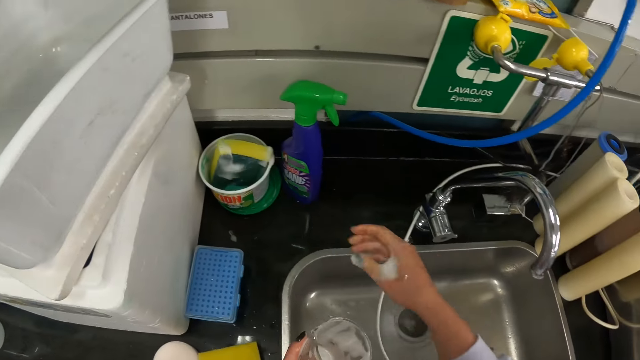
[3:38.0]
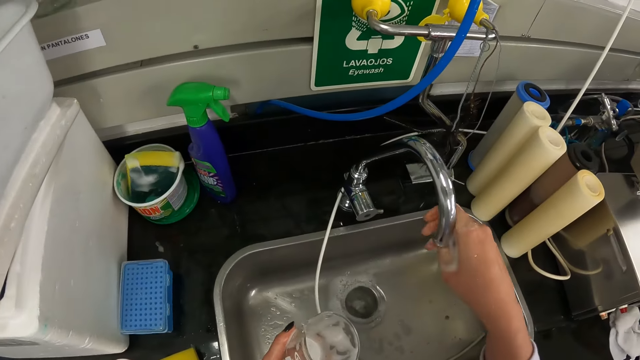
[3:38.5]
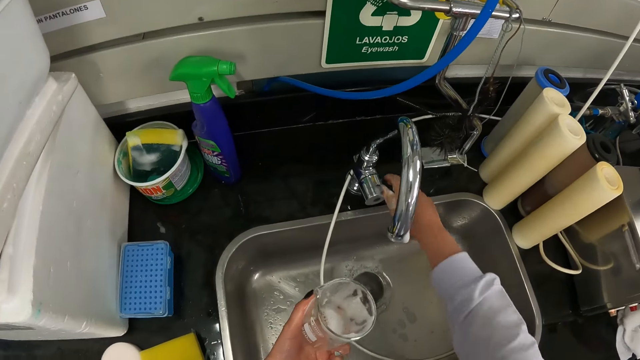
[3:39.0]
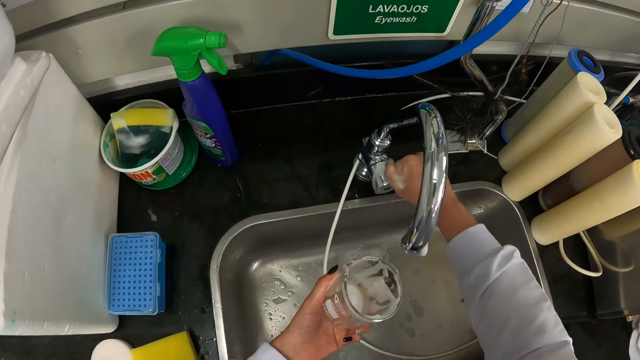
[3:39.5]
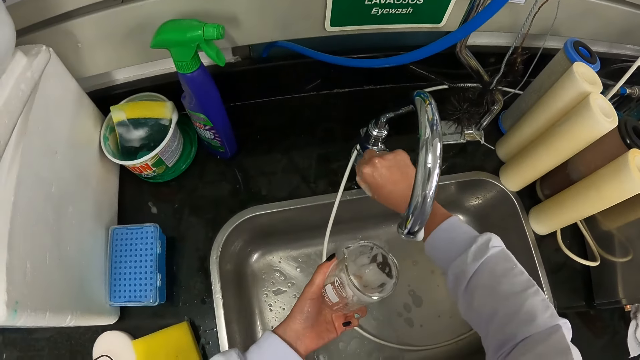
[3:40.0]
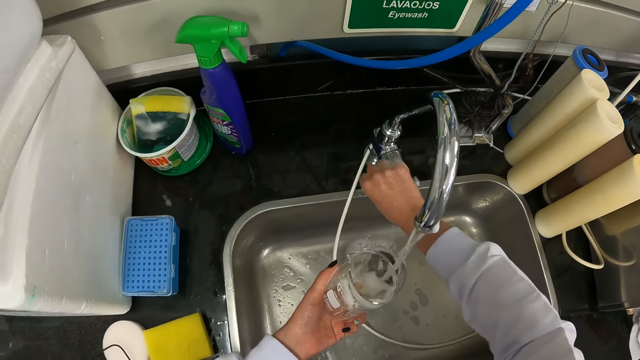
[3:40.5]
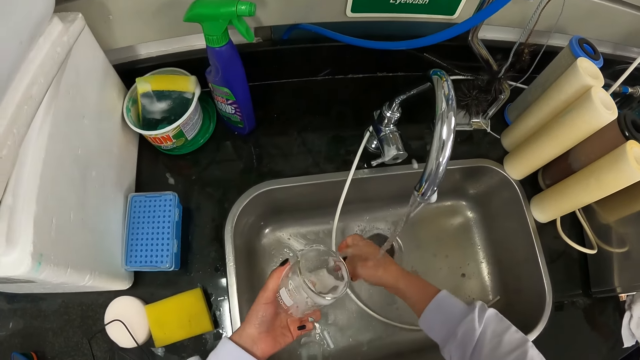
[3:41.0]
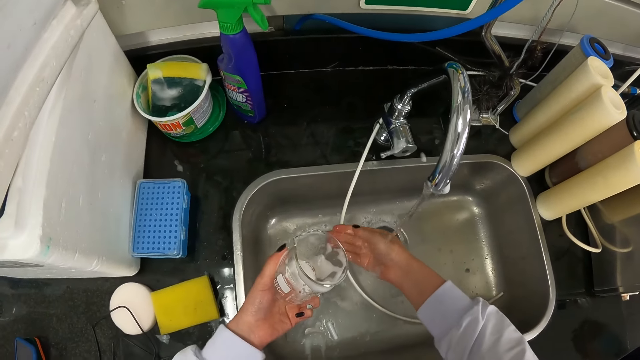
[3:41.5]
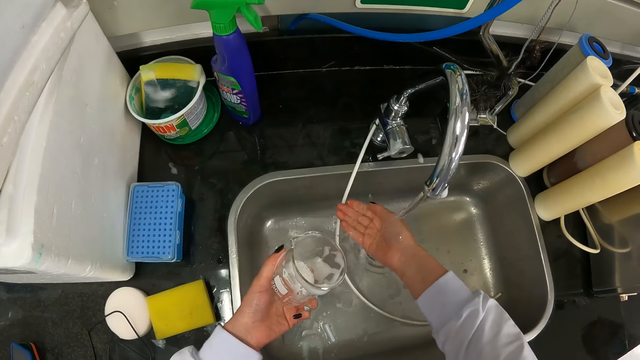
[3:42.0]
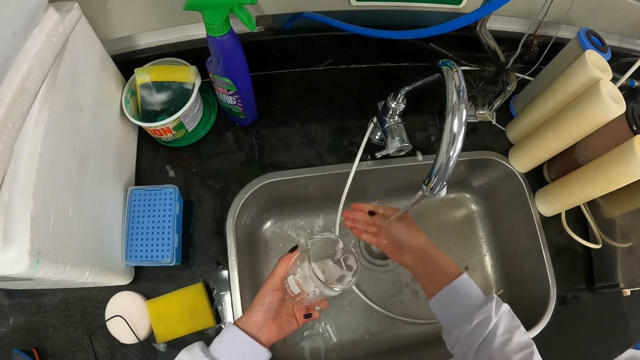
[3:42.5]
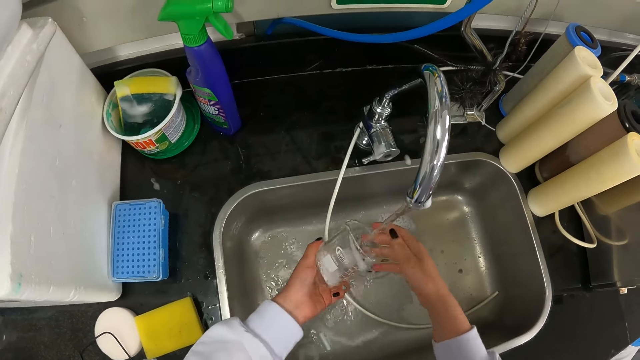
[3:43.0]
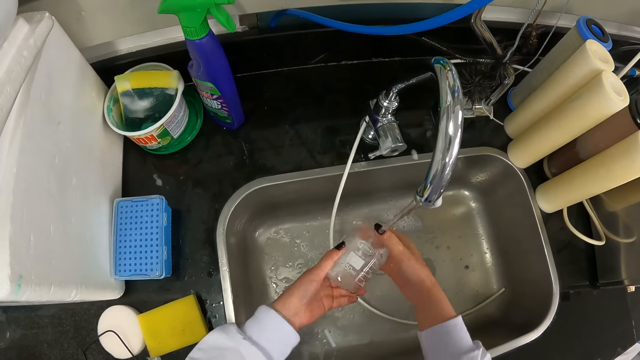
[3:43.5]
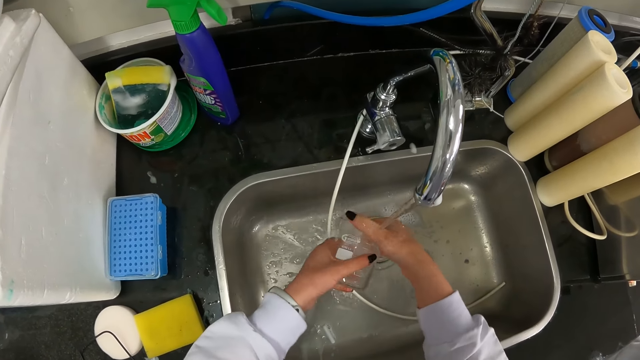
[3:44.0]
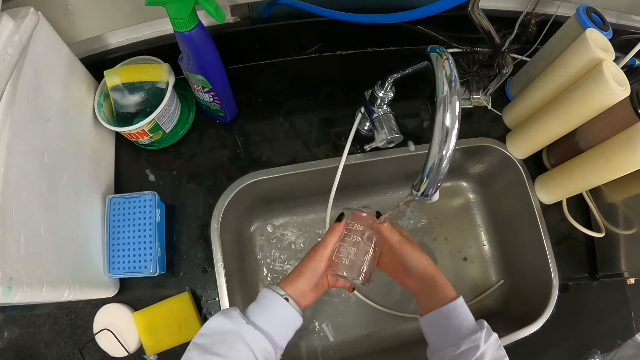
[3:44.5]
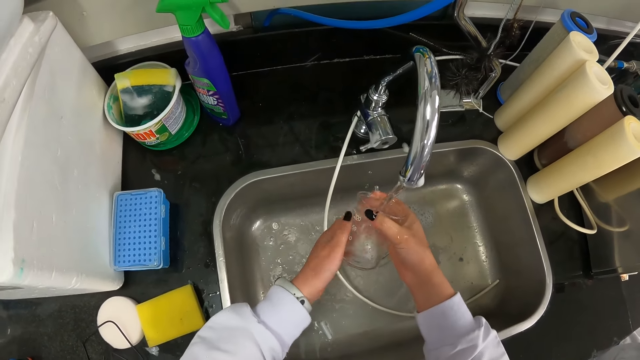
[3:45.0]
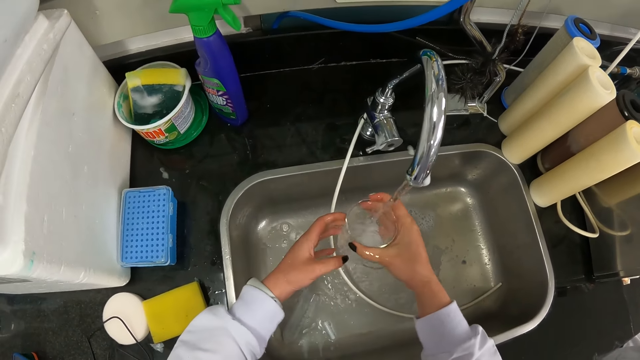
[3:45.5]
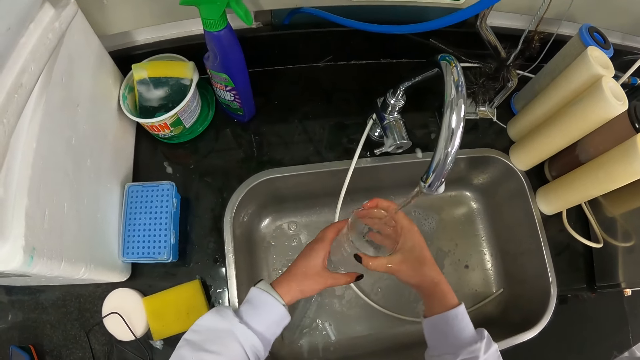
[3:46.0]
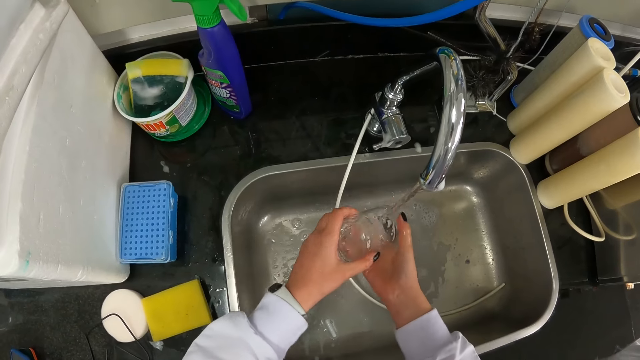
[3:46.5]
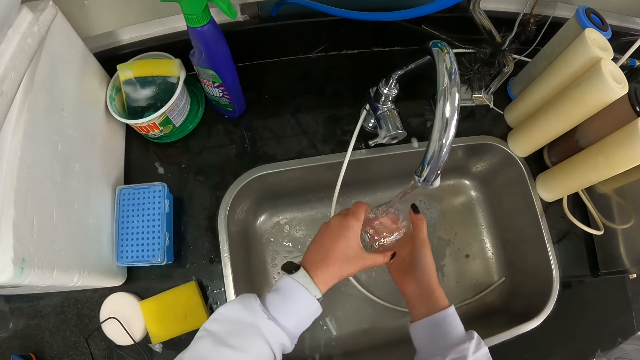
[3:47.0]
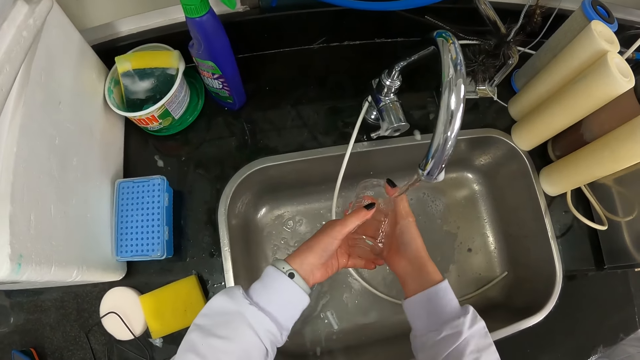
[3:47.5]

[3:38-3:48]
The camera wearer puts the sponge on the tin. They adjust the tap. They open the tap. They wash the glass. They rinse the hand. They rinse the jar.

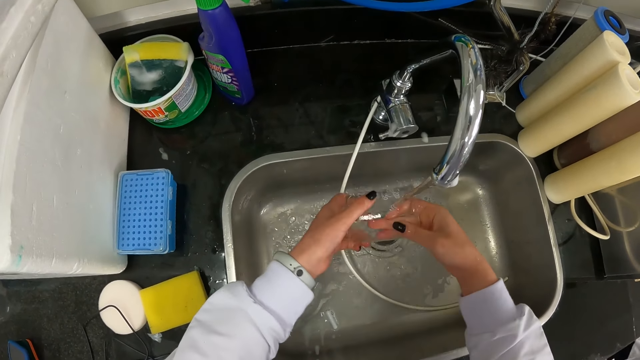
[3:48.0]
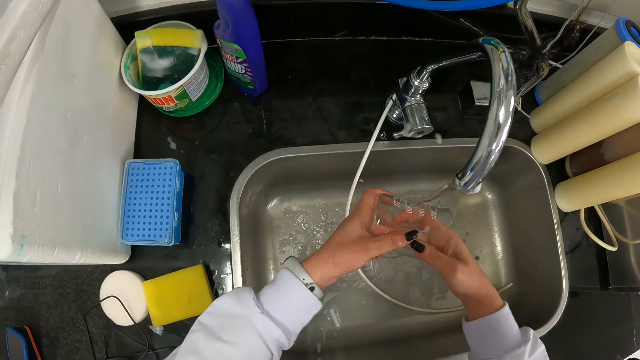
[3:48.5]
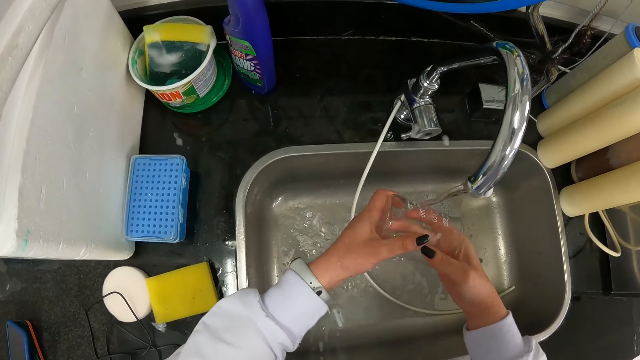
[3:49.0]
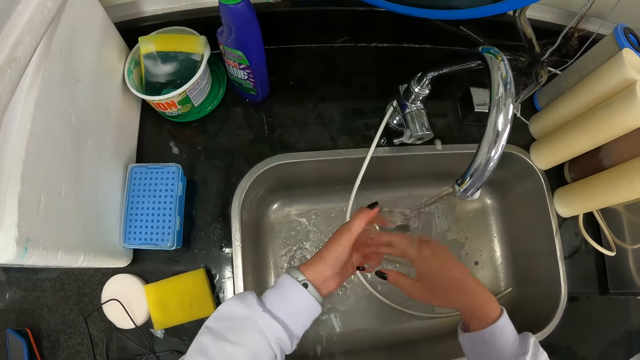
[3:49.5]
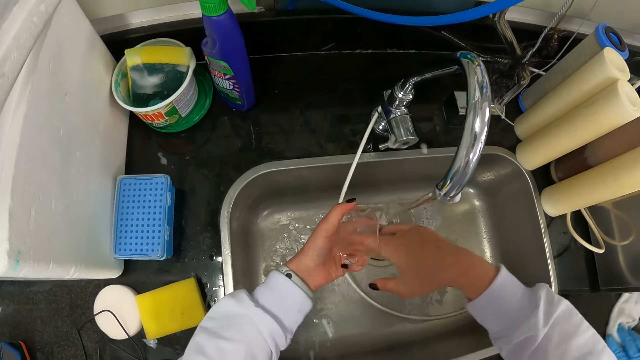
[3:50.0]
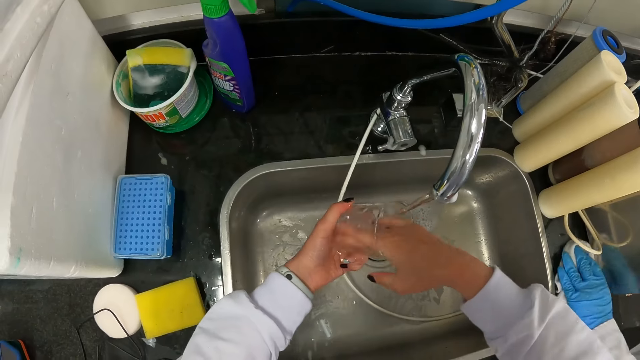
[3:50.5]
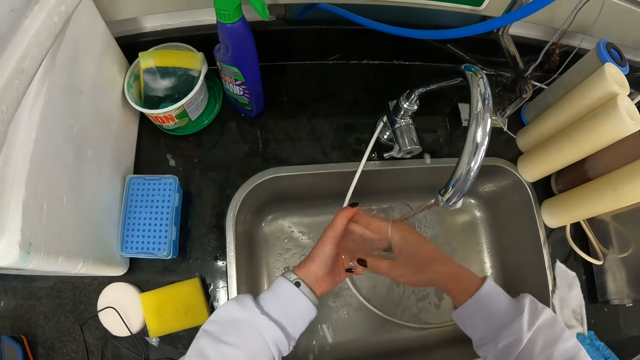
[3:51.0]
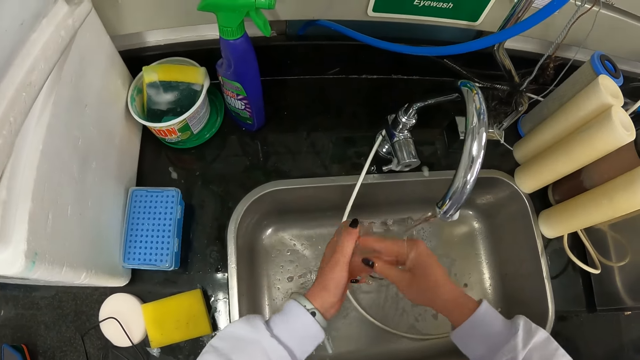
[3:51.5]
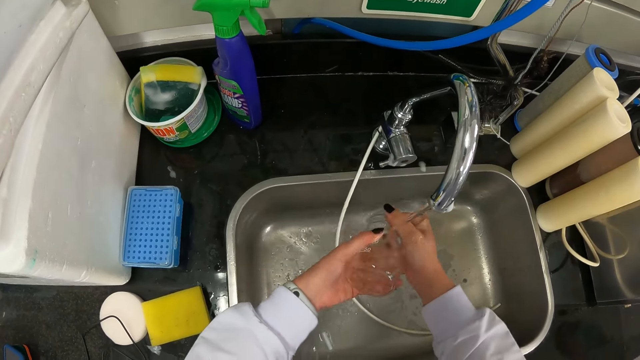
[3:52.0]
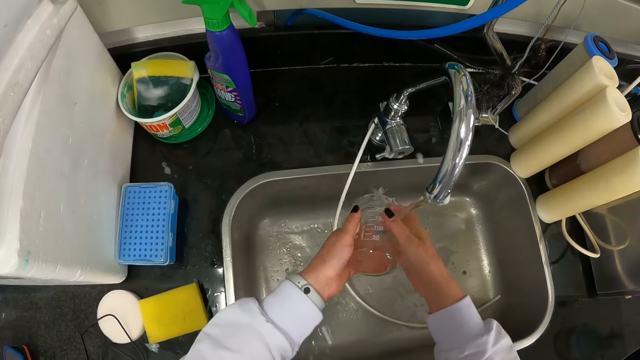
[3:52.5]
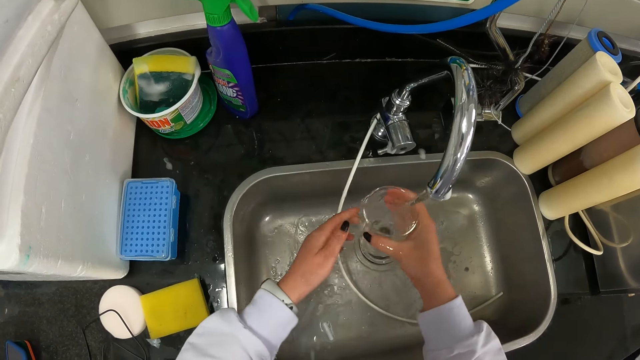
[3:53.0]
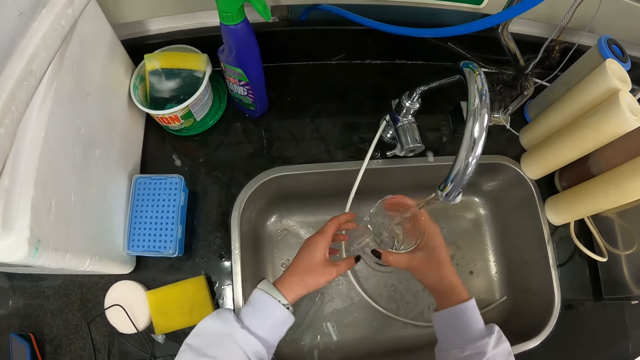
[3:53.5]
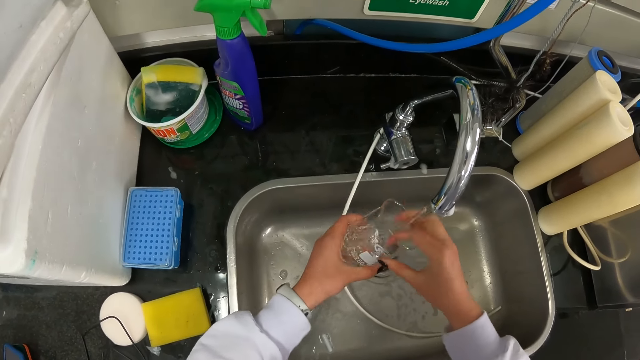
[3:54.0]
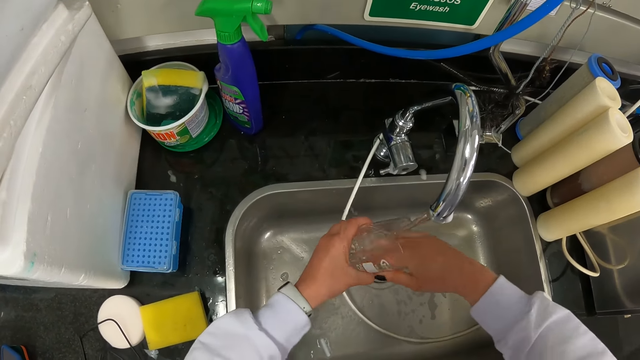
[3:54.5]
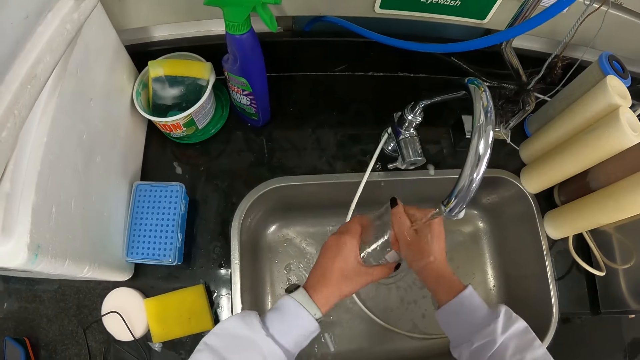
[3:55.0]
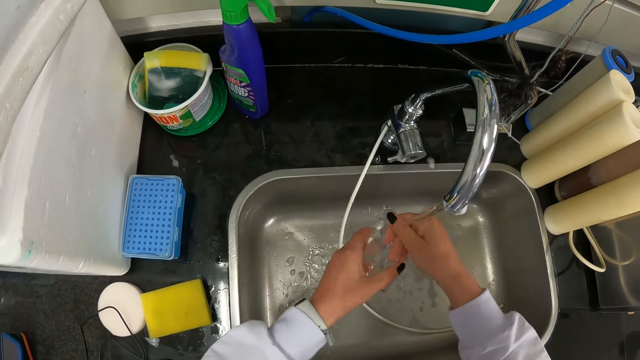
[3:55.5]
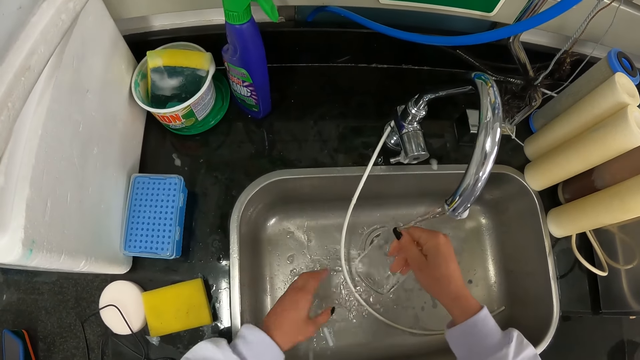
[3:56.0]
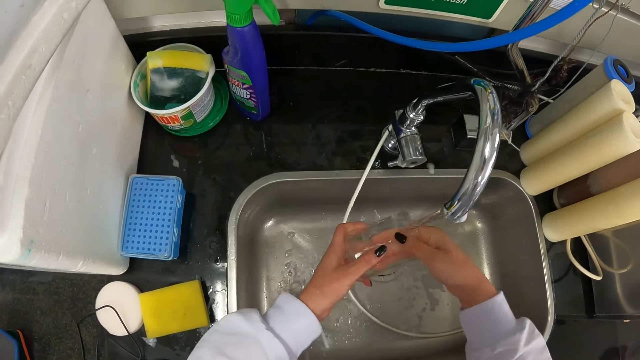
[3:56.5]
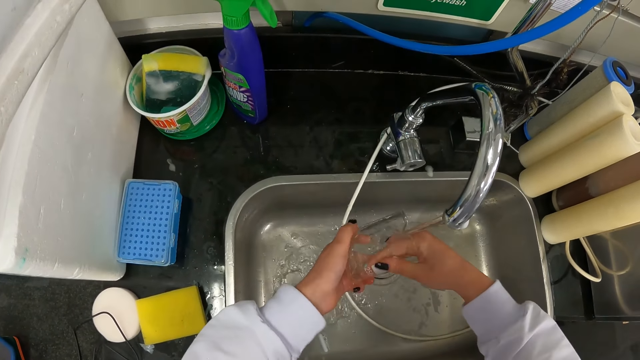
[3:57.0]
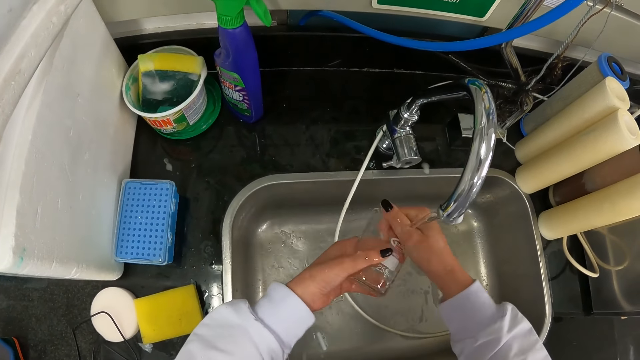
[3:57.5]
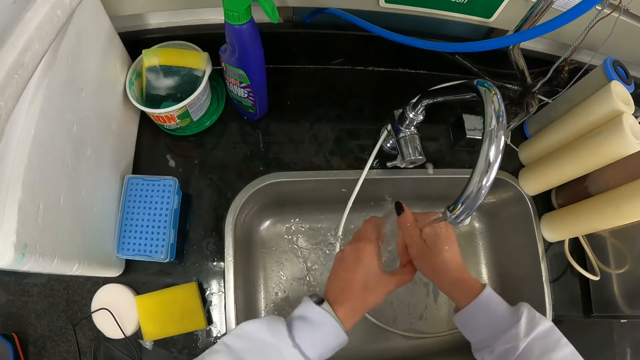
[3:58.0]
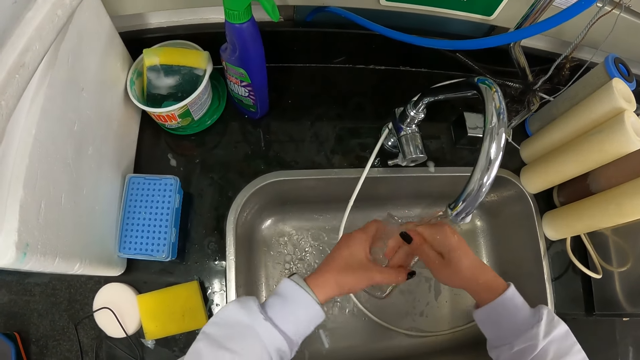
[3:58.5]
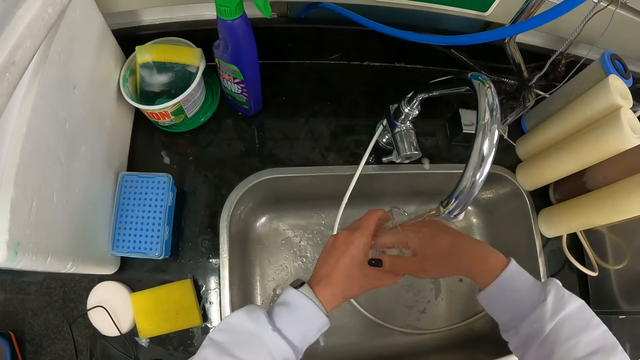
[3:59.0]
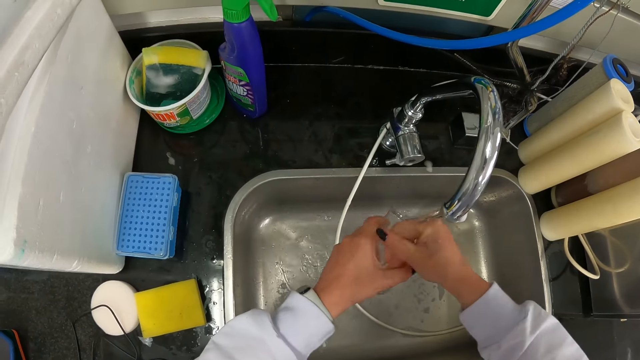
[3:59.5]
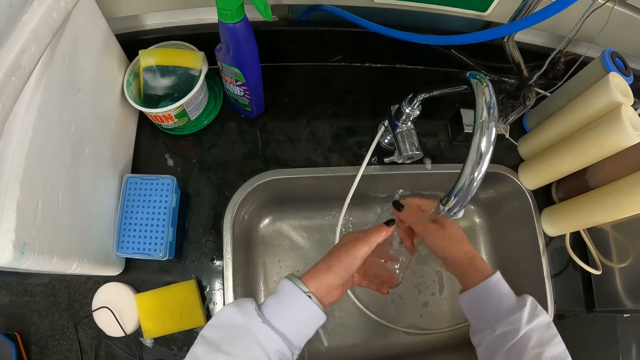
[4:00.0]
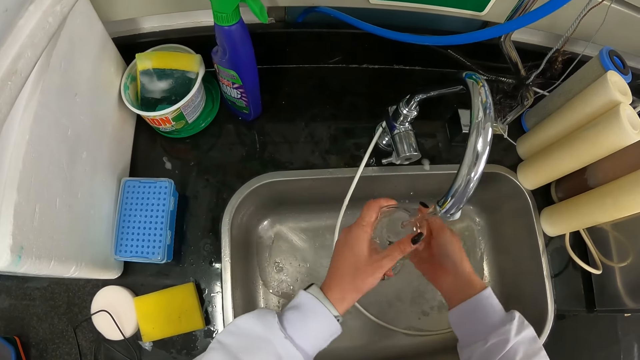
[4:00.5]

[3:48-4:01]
A person wipes the surface. The camera wearer rinses the jar.
